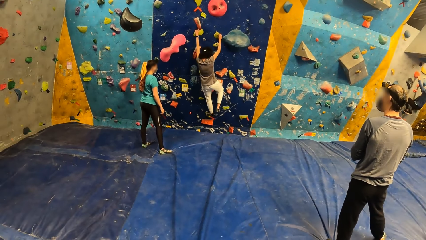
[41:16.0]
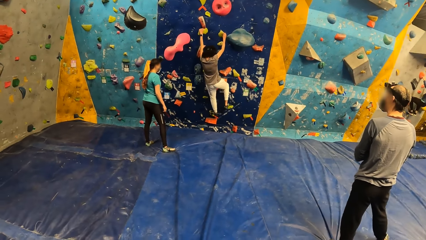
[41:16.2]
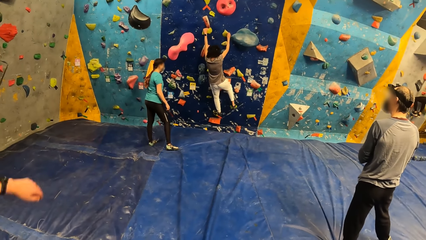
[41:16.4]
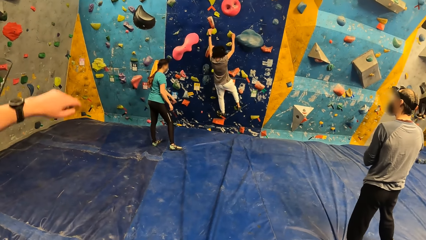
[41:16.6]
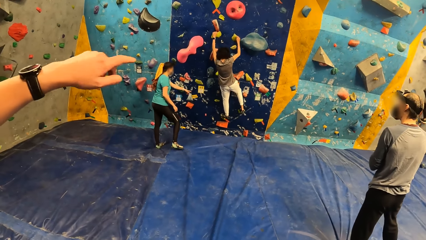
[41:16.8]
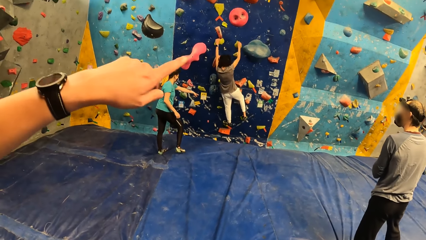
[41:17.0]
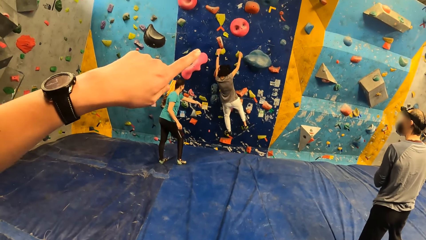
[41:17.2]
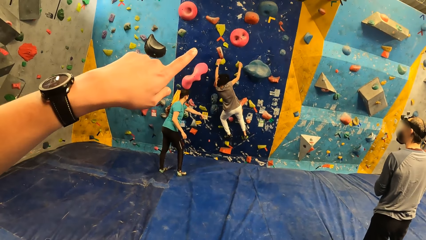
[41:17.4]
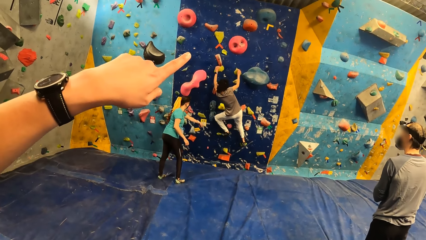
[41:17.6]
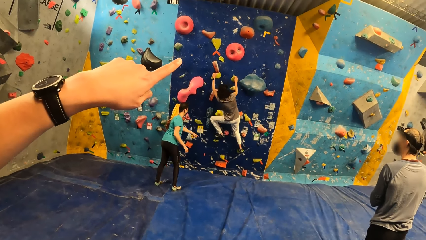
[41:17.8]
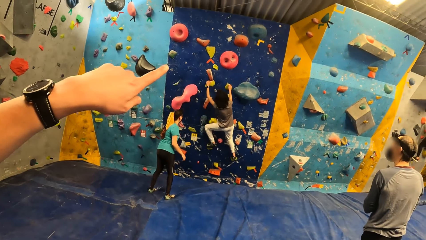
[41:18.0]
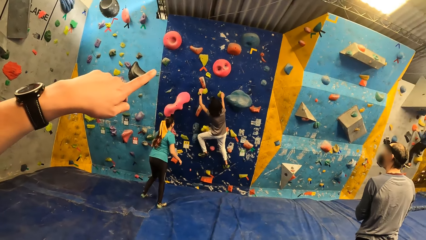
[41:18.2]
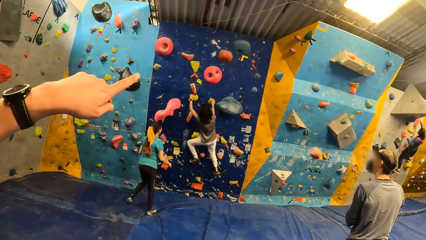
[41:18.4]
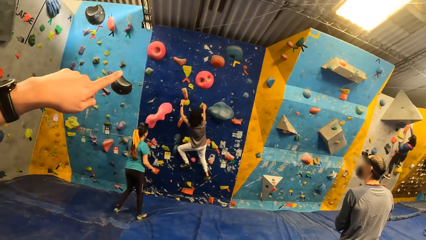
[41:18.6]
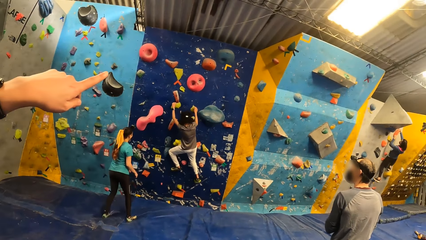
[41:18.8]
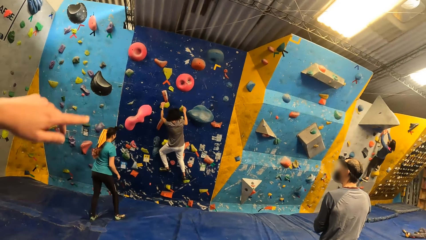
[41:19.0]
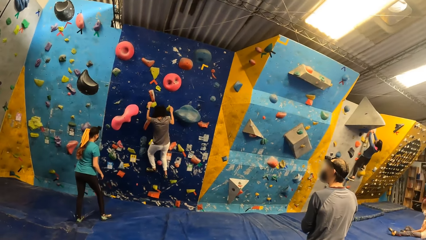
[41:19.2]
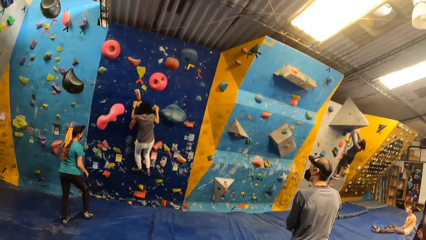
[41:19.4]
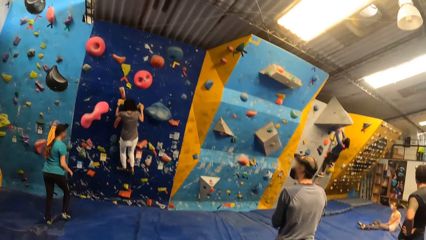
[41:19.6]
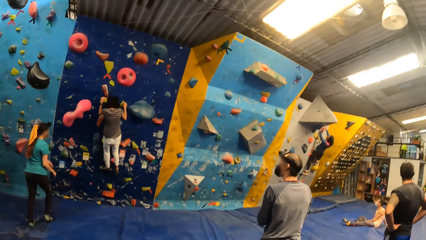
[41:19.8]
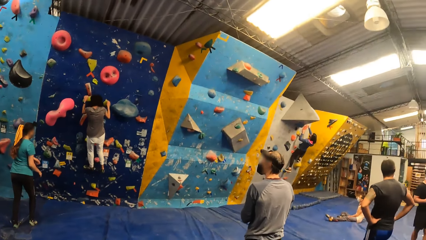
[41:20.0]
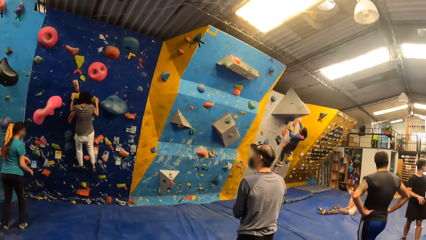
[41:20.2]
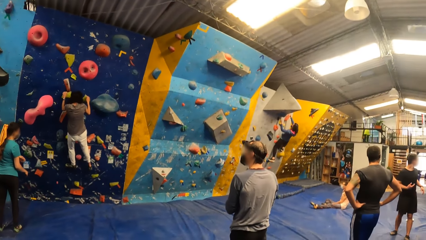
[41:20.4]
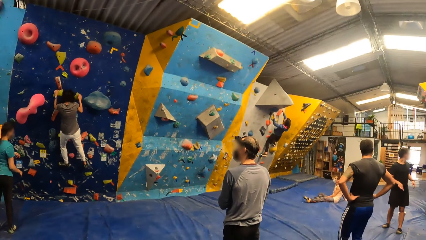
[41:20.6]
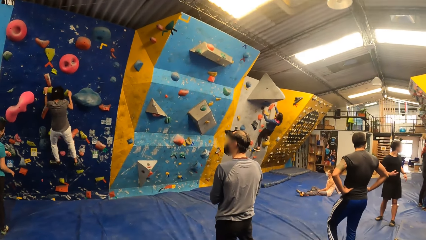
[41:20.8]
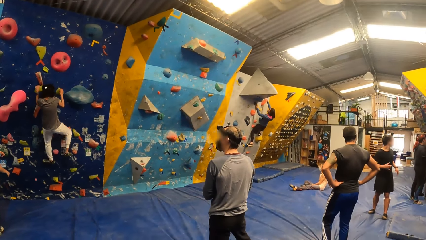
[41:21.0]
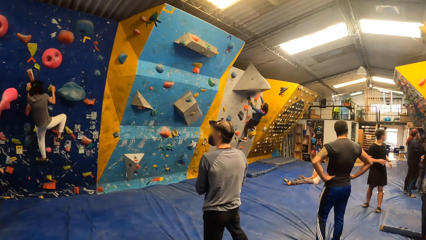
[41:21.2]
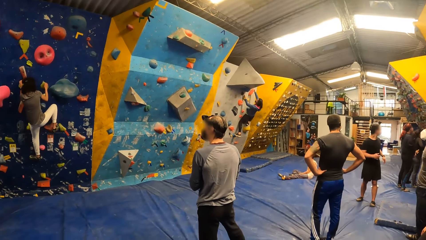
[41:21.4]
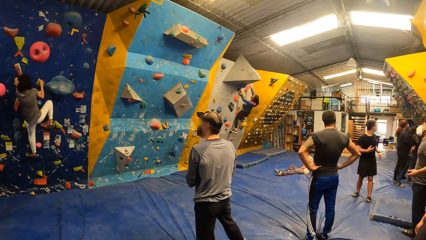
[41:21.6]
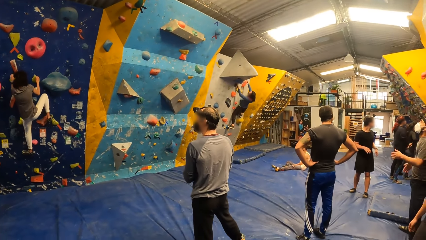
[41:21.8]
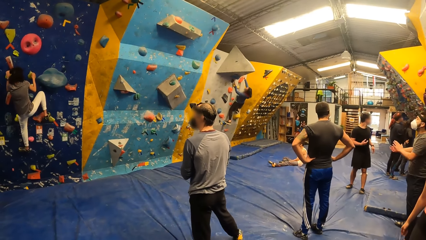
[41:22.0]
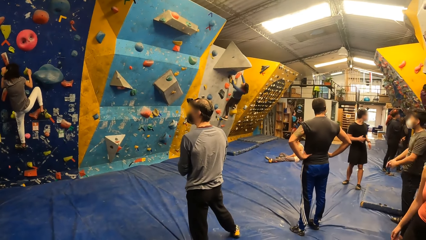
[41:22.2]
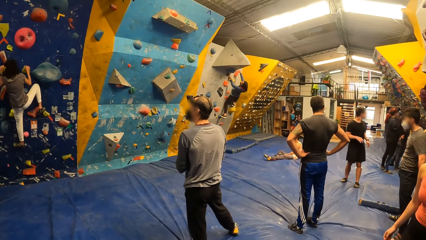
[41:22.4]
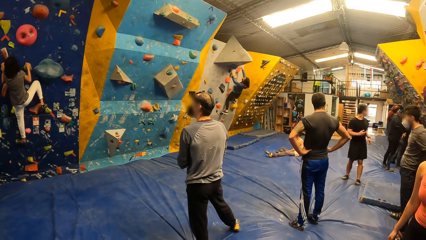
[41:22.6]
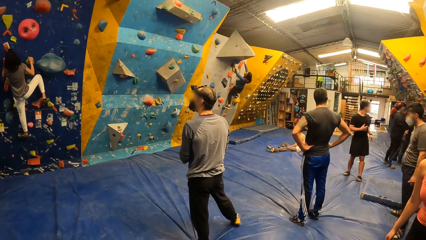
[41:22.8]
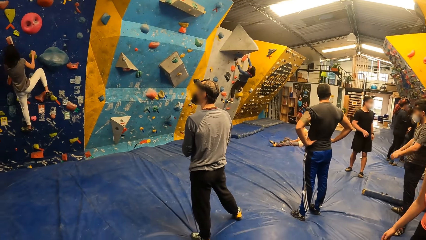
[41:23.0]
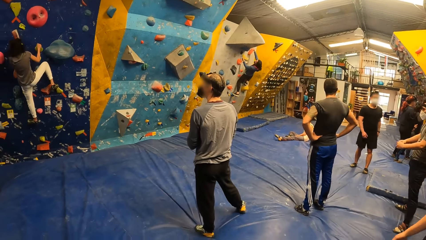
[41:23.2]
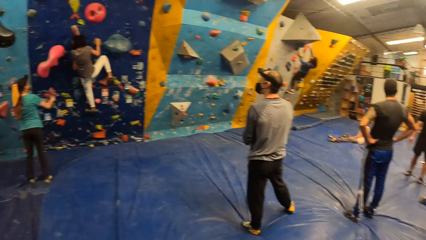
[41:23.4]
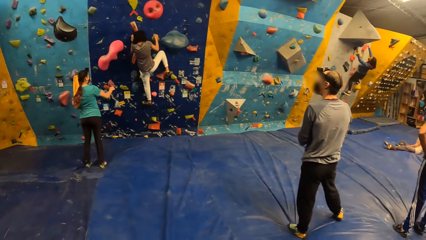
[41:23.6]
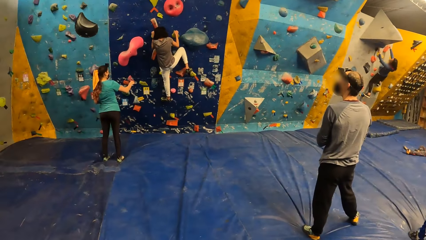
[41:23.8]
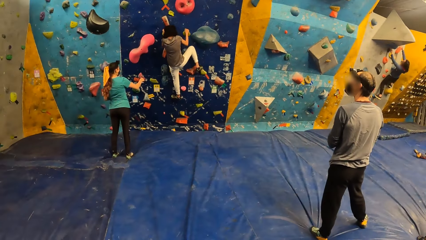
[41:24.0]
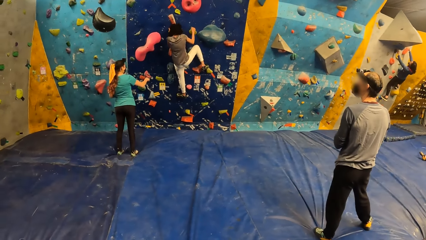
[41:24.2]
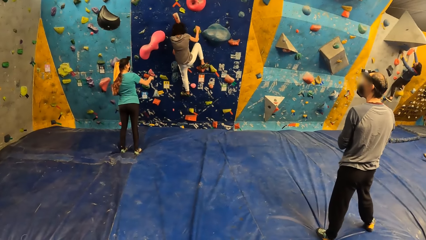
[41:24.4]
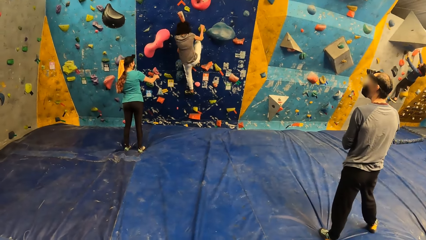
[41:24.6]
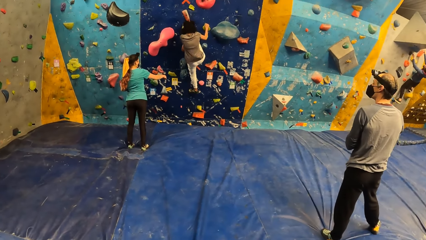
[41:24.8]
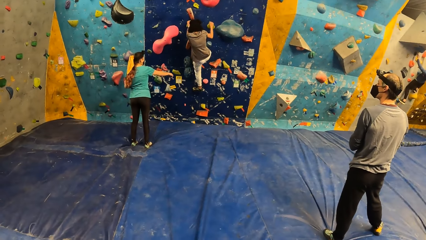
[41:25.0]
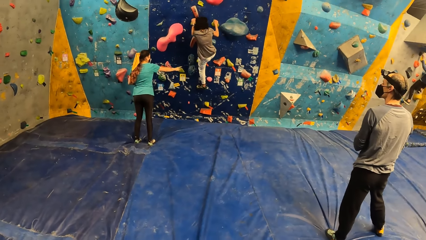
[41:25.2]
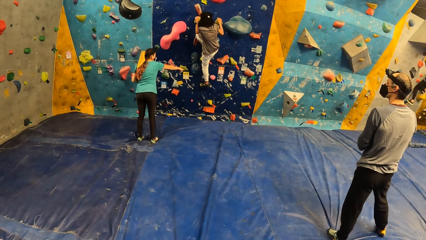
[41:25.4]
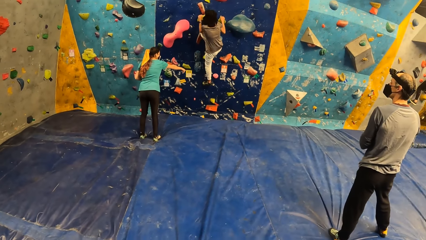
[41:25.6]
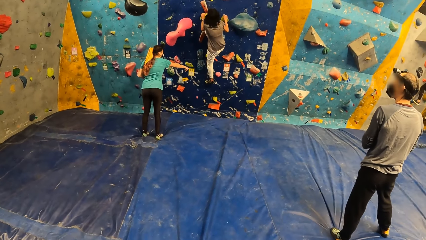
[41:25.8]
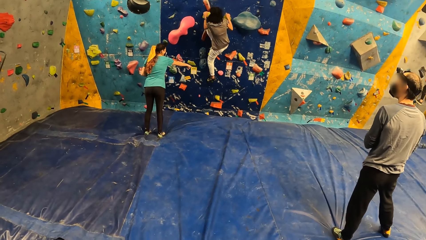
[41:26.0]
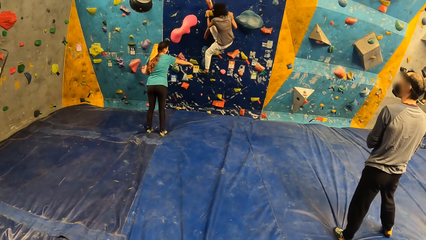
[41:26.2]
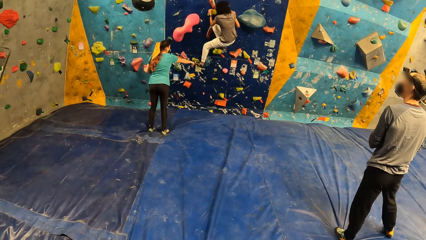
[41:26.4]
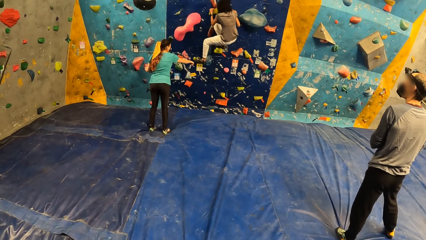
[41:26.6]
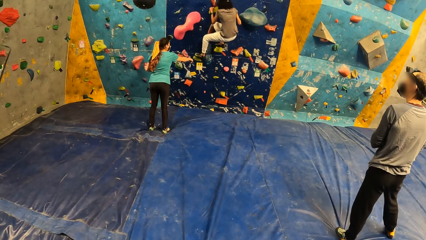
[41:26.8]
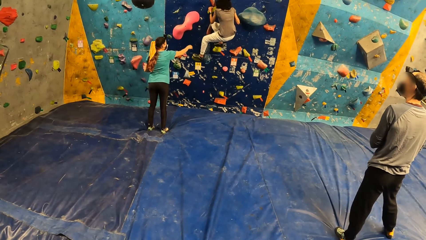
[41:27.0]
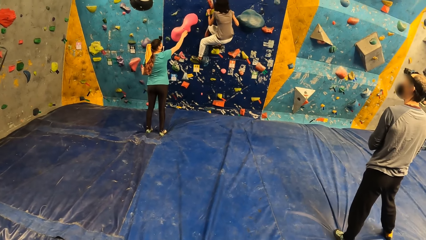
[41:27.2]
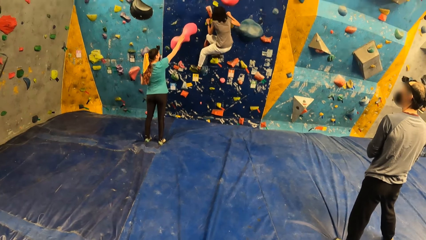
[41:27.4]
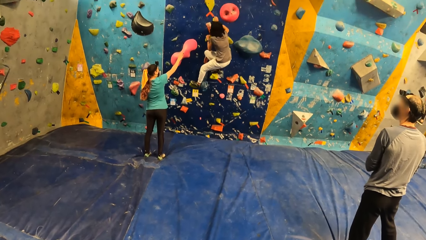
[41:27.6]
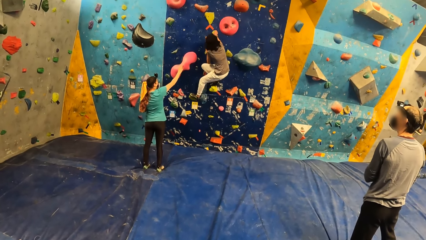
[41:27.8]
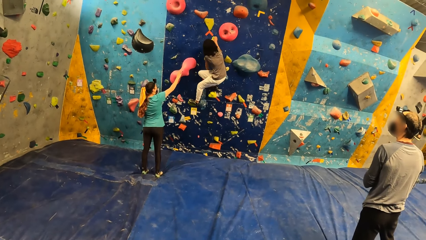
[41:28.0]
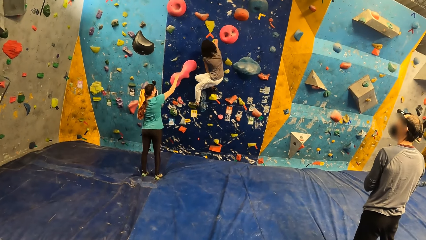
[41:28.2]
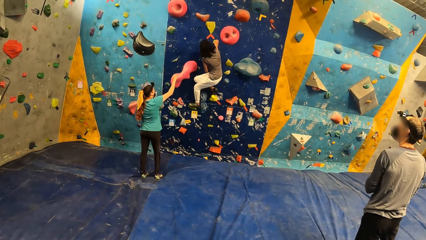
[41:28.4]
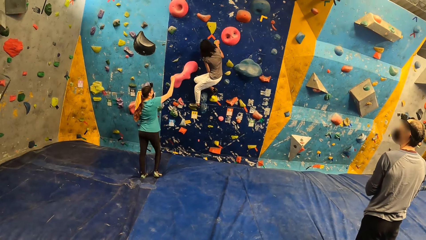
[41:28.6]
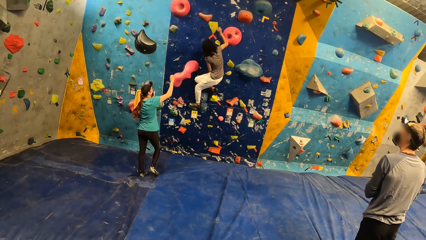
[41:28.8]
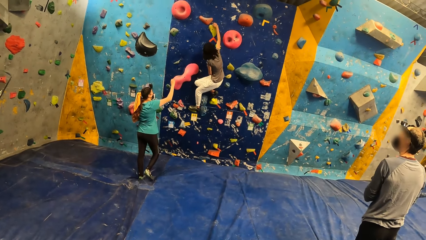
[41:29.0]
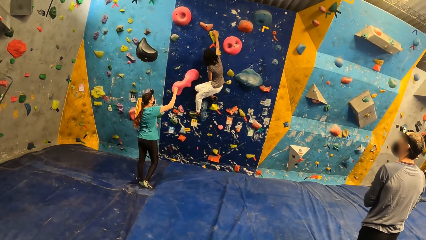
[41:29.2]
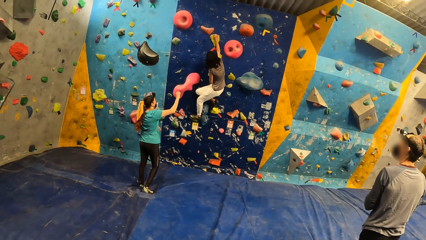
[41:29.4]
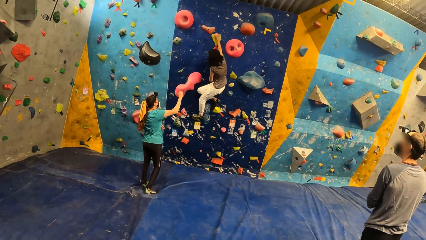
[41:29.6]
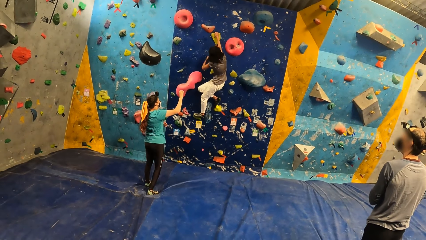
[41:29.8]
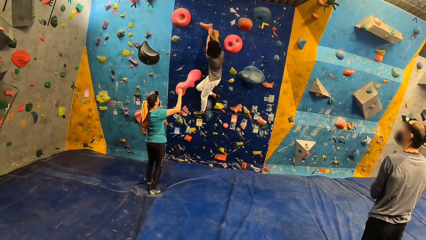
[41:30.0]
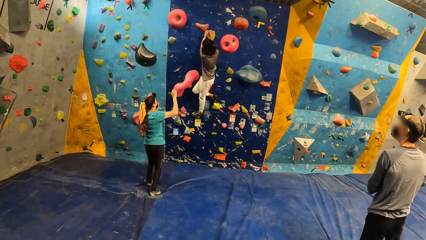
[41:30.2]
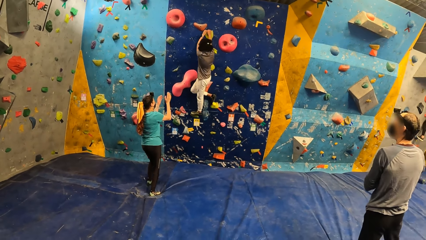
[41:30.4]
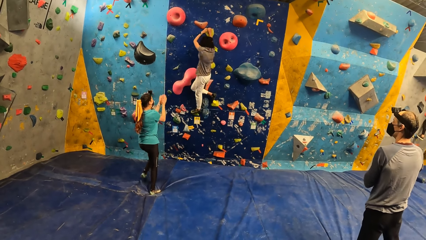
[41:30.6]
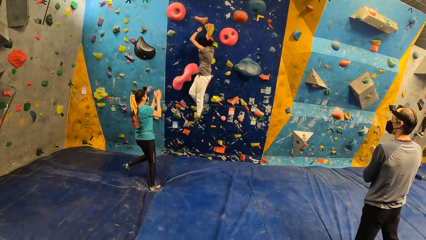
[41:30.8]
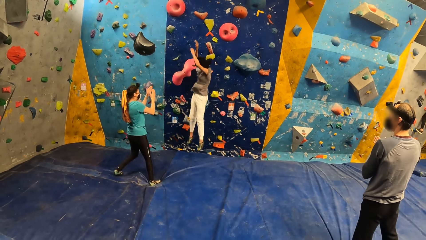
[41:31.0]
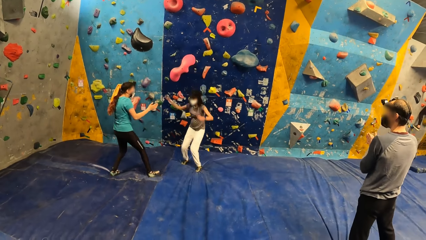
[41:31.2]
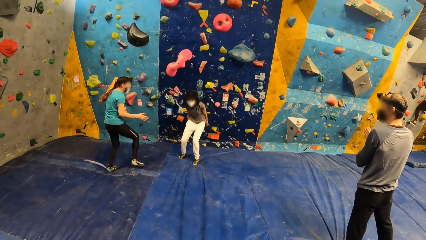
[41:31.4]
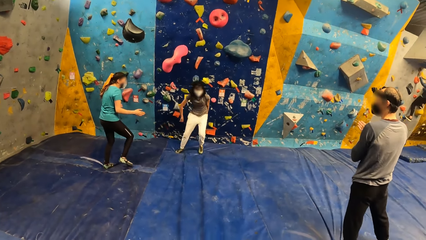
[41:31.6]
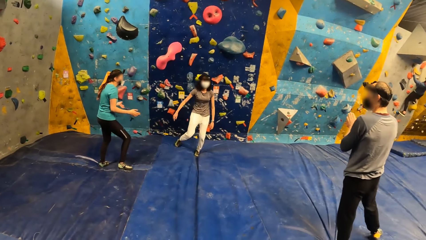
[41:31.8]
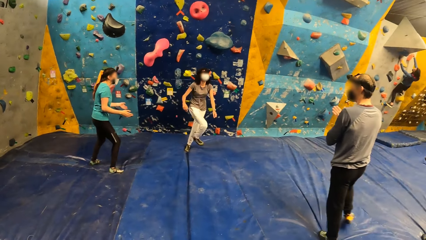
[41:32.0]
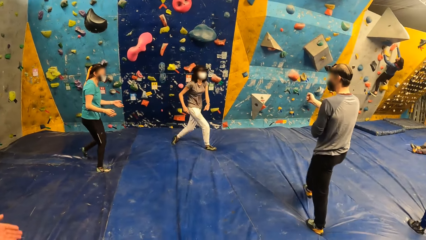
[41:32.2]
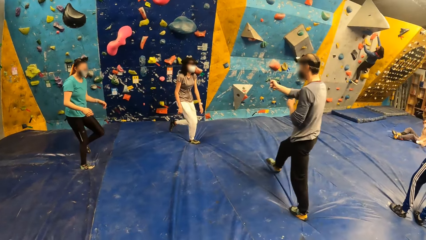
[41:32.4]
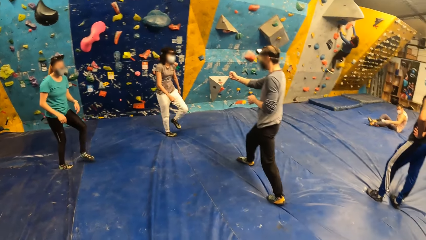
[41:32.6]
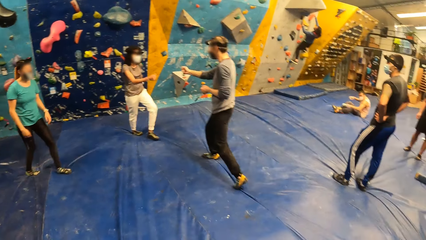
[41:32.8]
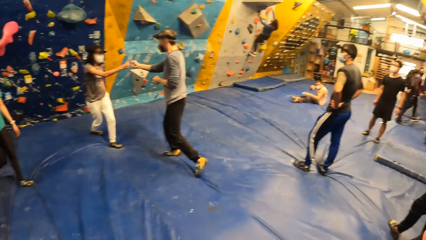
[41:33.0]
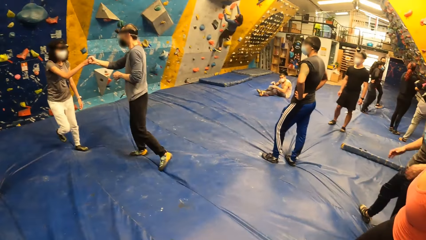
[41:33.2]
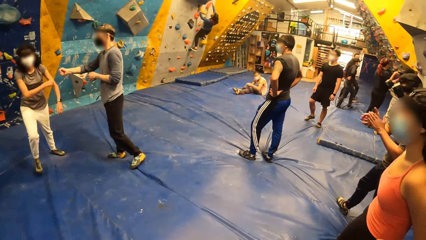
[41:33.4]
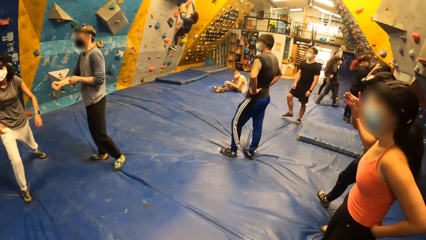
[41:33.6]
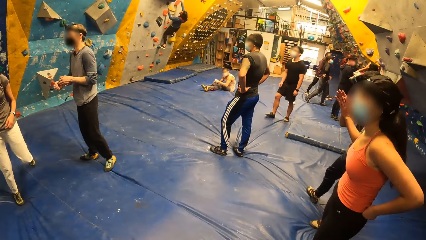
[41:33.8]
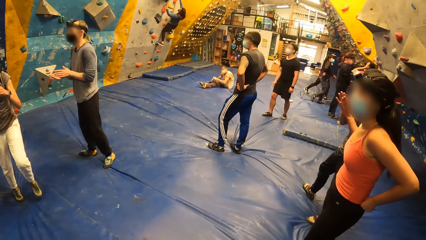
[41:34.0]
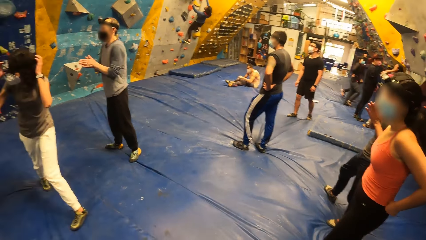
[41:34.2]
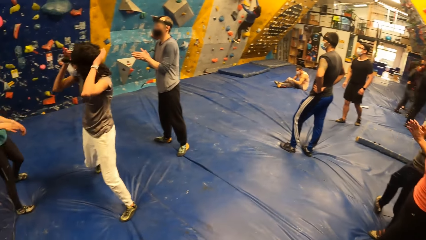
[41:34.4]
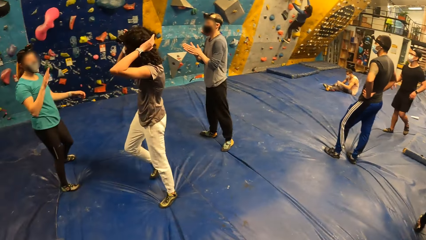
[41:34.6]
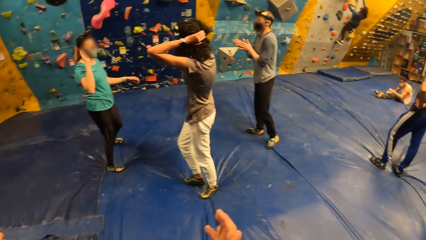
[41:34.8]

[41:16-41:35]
A man points with his left hand. A woman gestures with both hands. Another woman drops to the floor and bumps fists with another man.
